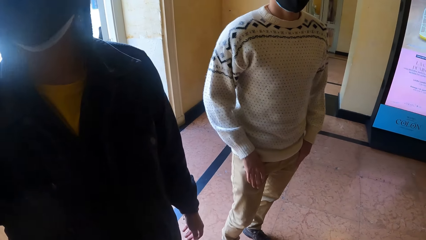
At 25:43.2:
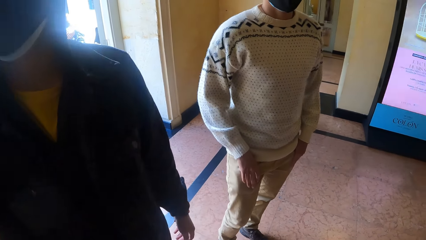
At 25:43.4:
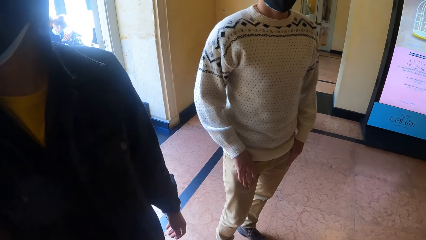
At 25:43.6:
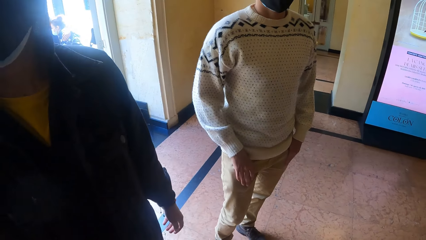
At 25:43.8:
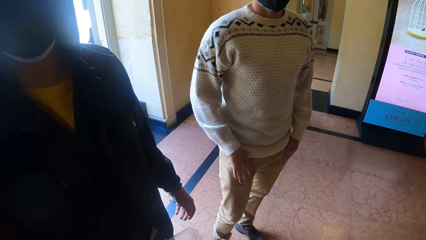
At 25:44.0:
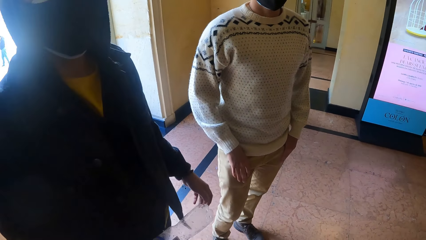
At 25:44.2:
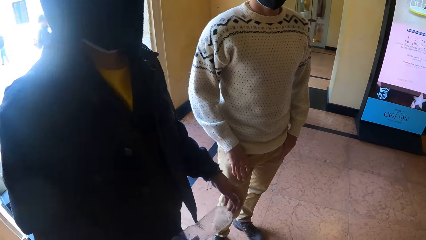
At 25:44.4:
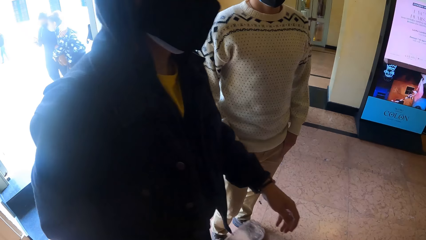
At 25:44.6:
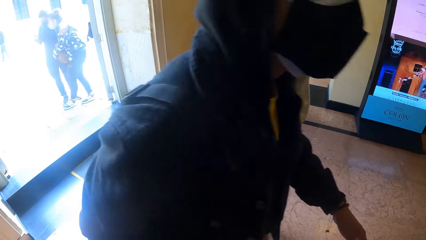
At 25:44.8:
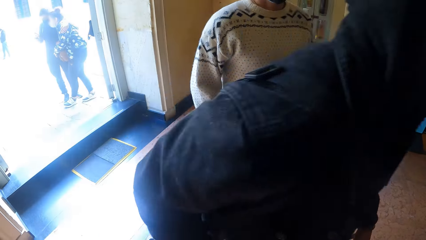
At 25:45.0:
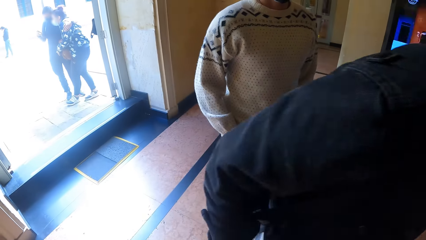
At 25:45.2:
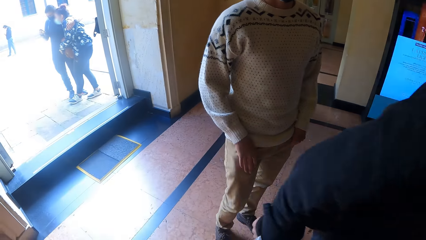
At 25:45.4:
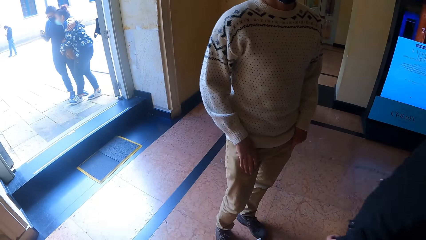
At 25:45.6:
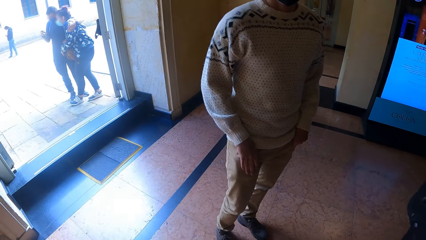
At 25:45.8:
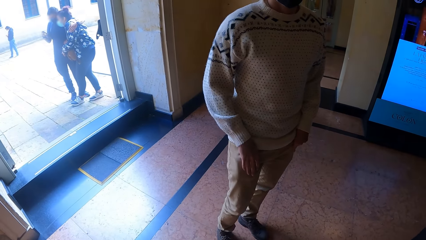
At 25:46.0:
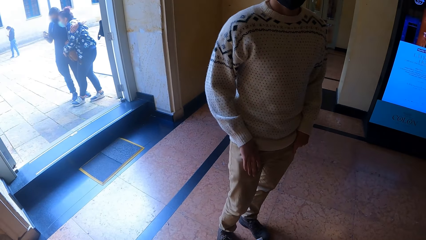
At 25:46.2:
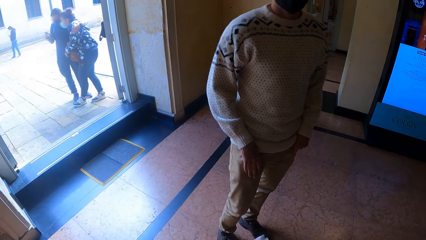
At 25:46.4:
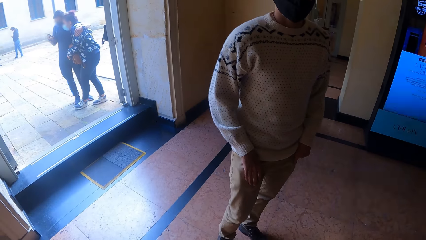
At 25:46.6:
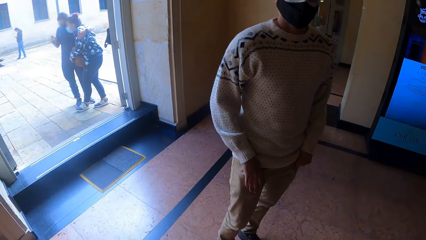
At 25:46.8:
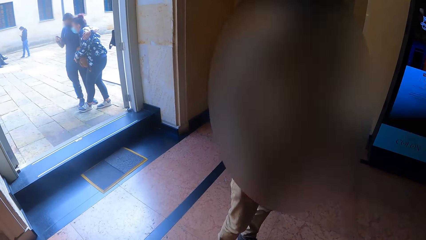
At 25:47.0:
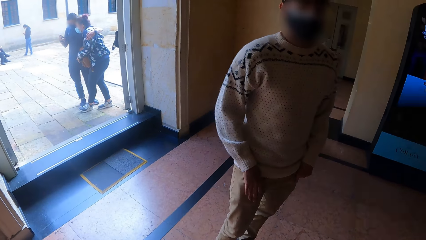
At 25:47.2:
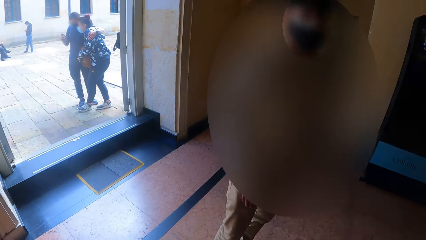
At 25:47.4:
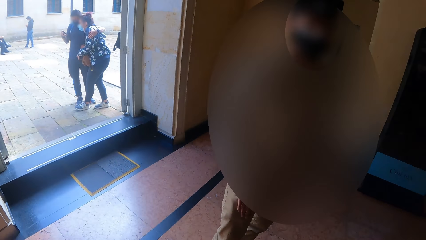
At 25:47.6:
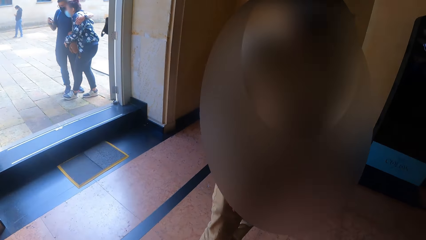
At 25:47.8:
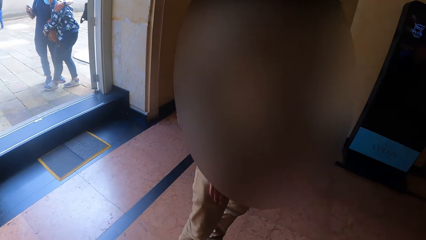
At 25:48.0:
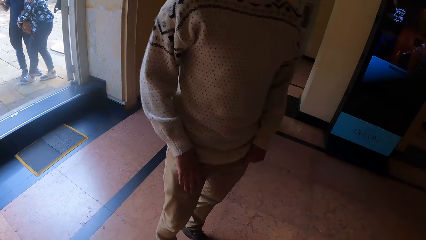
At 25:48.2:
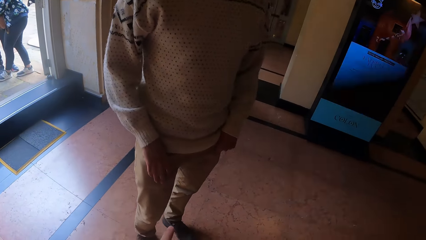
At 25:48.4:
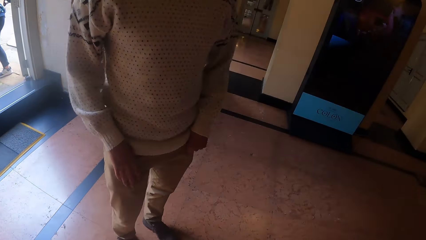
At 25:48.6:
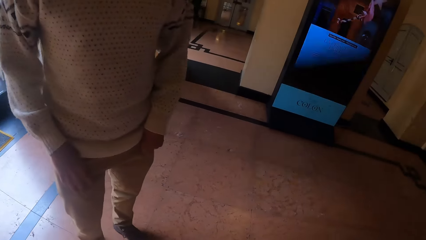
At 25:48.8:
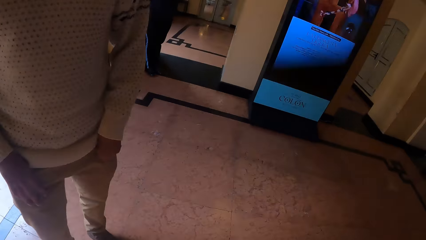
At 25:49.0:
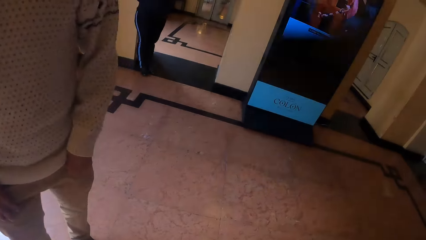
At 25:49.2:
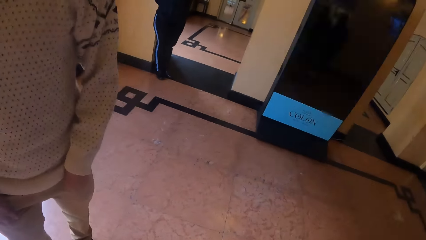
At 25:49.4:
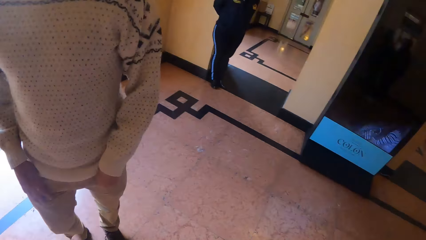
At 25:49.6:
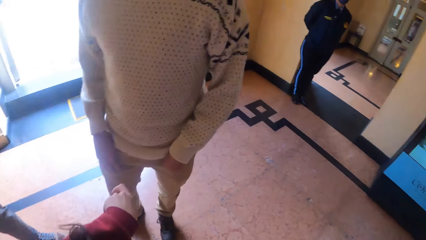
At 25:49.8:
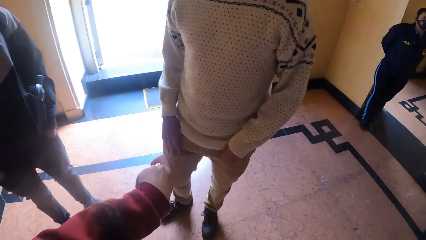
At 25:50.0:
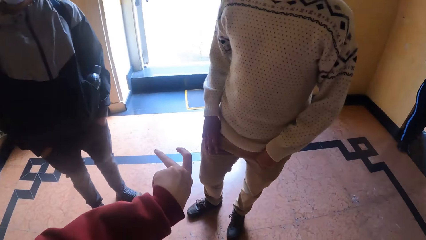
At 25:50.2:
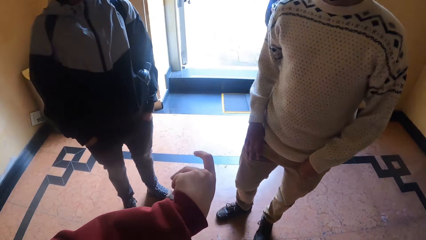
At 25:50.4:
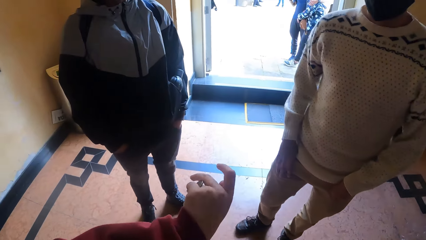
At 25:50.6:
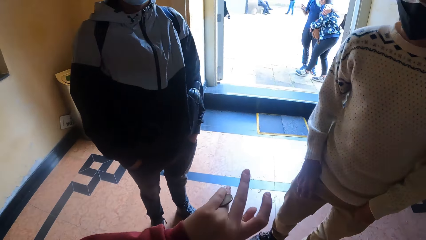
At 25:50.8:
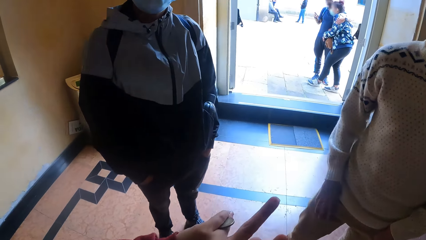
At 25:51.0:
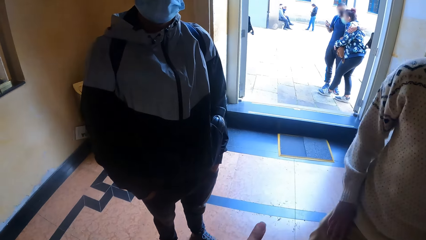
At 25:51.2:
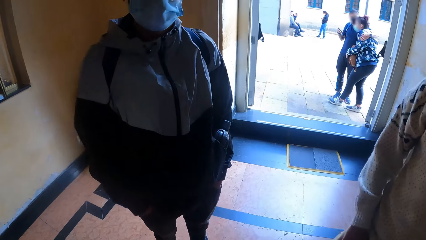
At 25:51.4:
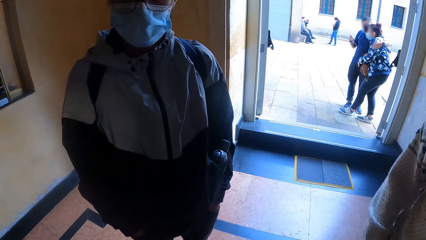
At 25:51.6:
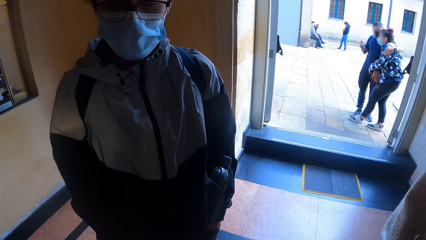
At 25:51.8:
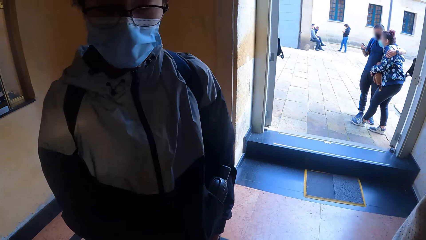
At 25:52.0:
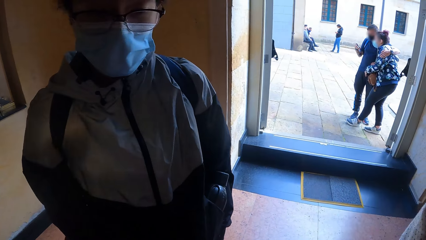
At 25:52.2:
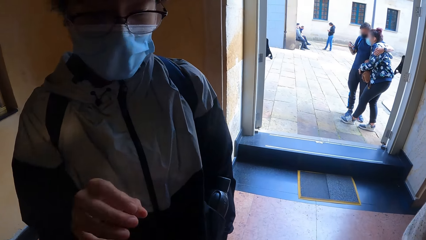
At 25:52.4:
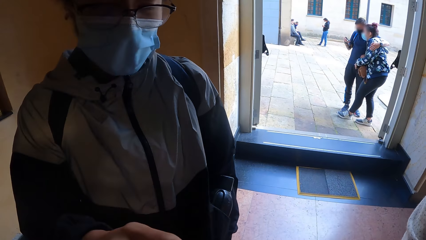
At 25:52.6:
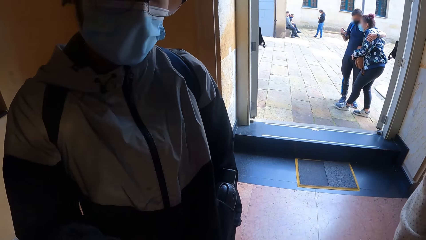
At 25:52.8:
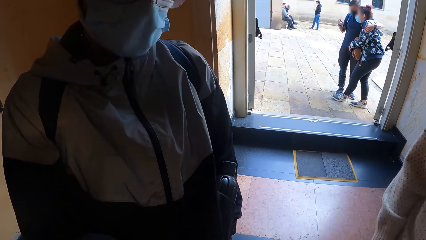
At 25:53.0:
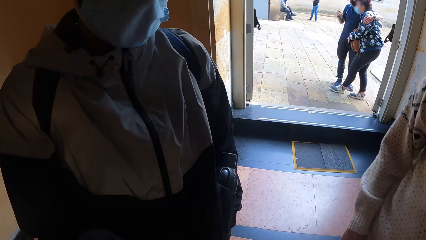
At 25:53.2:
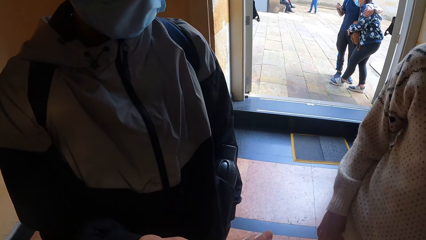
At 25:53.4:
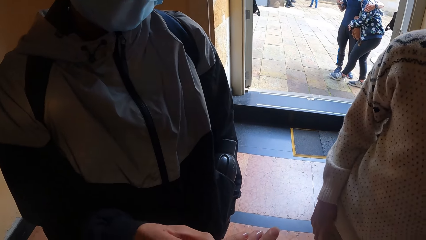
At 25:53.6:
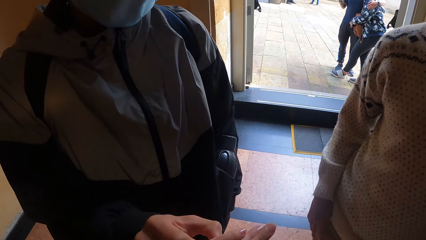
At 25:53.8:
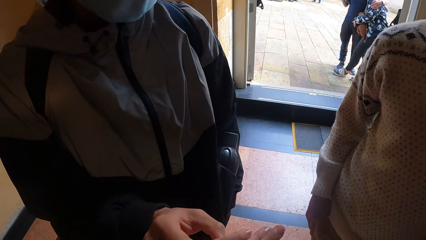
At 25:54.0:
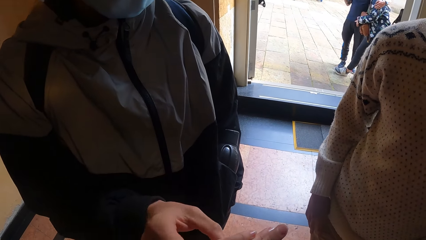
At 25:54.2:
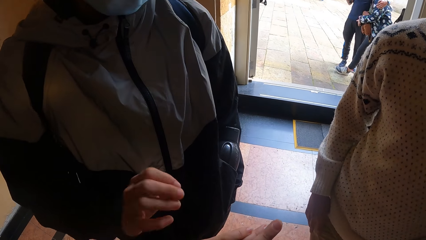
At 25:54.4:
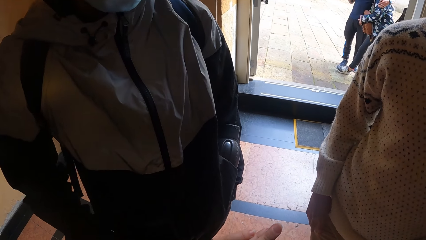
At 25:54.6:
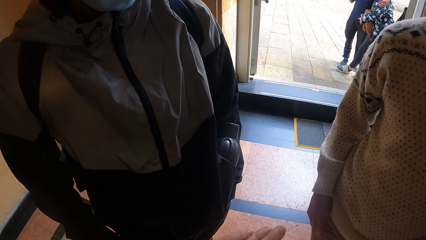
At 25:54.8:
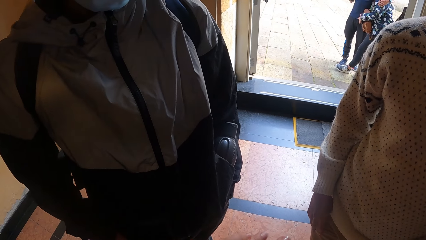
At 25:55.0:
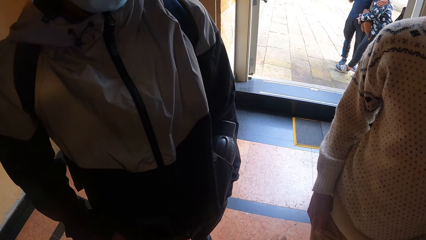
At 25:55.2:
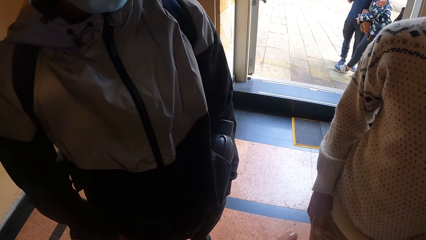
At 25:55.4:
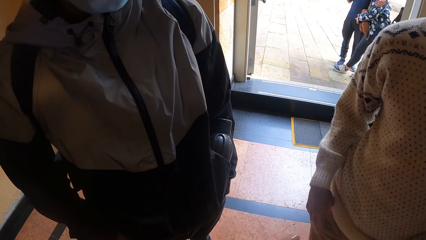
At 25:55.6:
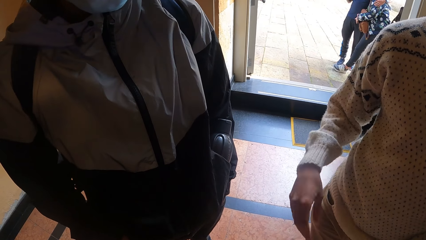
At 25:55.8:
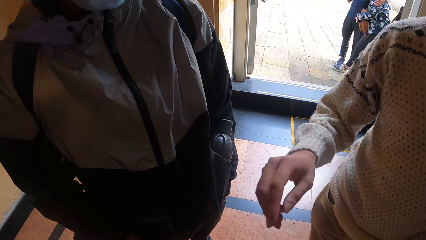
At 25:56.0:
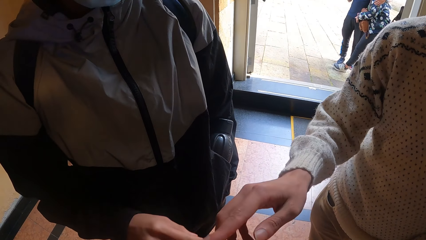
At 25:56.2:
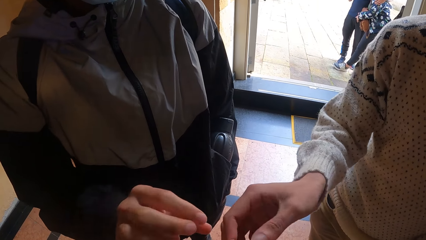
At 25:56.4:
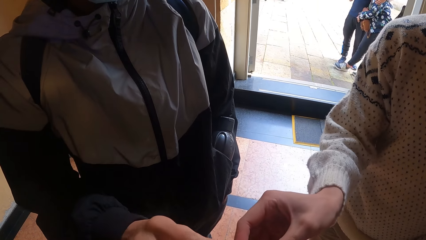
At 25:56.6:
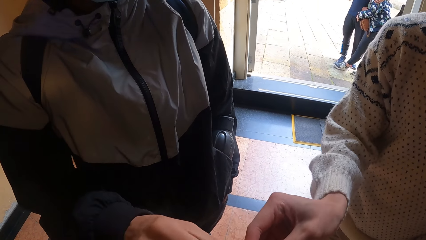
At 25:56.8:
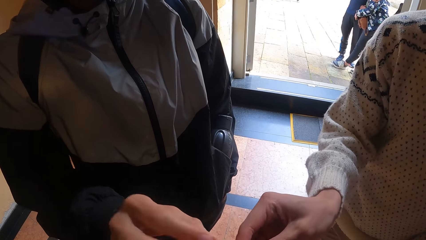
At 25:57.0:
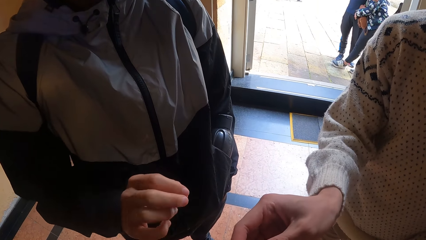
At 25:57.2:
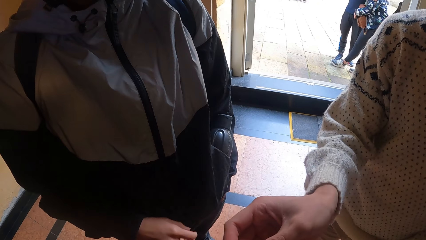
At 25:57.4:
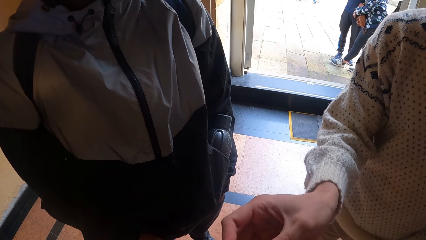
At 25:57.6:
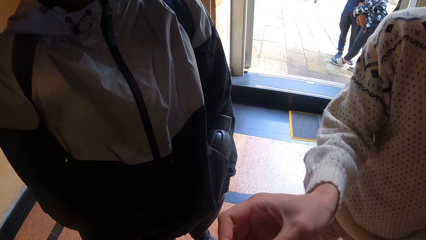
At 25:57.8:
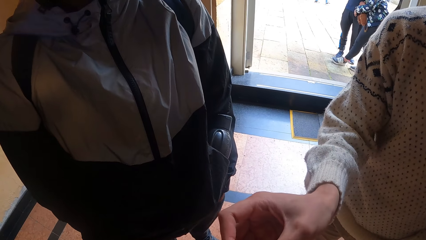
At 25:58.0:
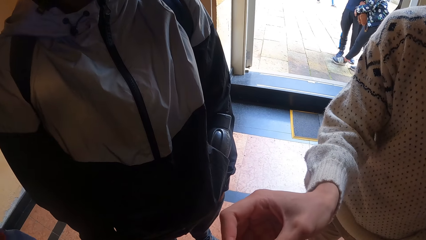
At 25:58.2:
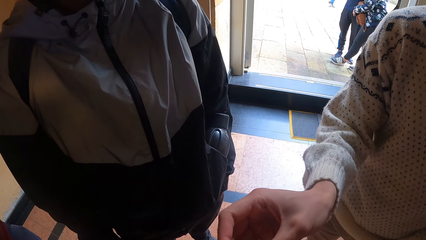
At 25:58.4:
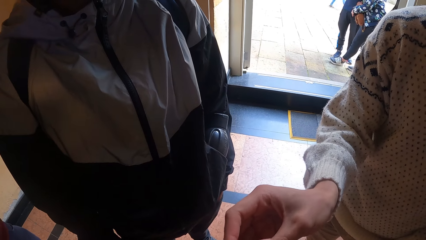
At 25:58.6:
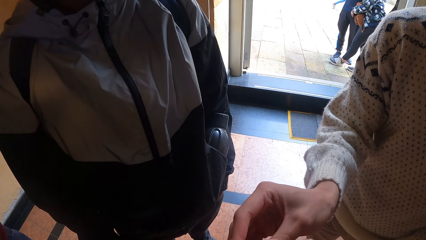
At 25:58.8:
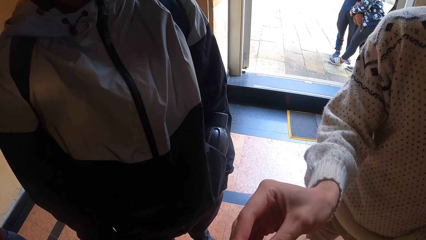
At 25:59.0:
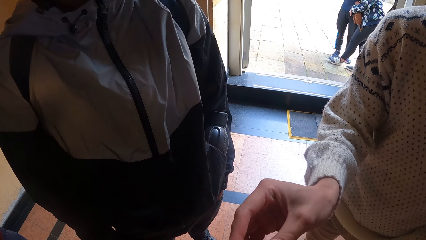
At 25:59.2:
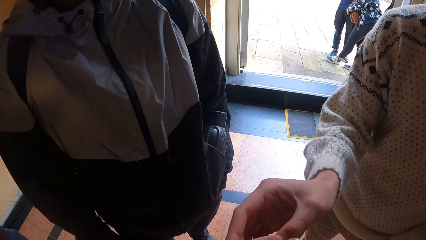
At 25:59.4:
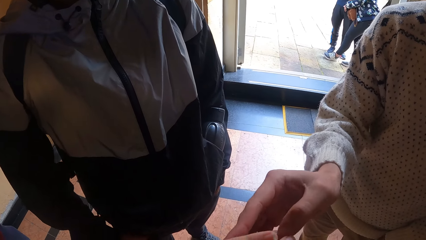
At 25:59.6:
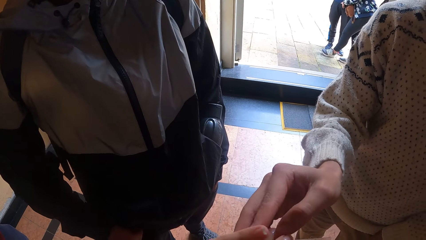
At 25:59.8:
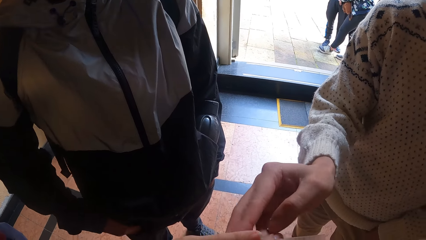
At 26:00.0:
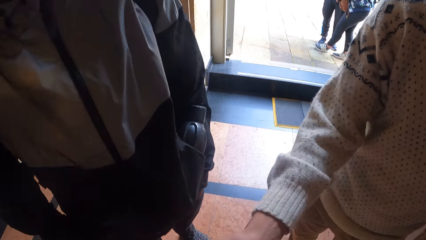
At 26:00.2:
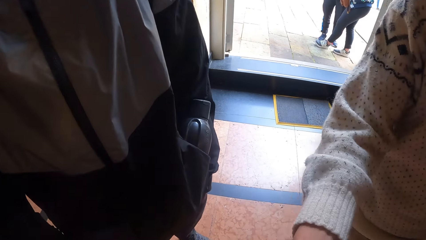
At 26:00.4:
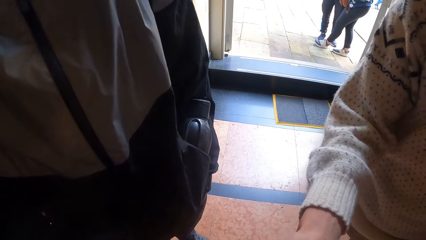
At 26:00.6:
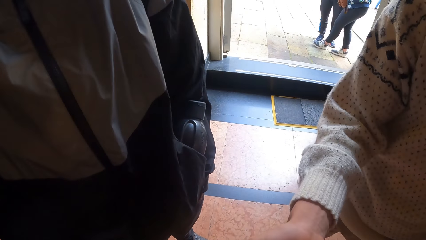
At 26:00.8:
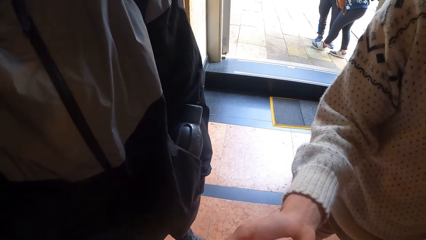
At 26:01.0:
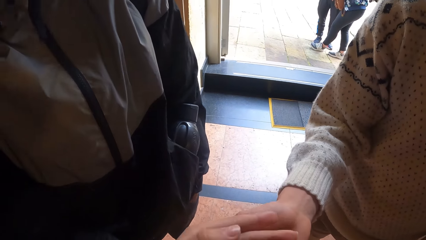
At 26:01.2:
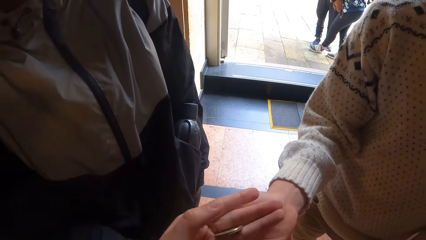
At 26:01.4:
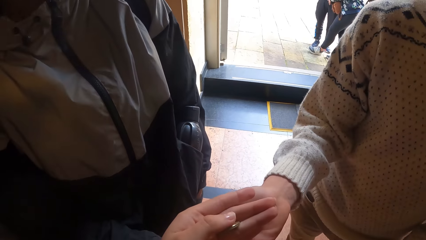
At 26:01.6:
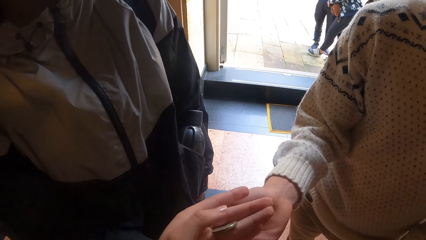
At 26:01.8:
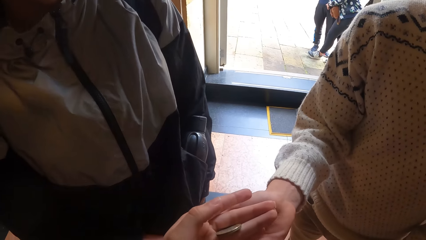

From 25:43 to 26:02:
A man moves away. The camera wearer moves and plays with a coin. Another man touches the coin. He touches the left hand of the camera wearer with his right hand. A third man touches the left hand of the camera wearer with his right hand. The second man touches the left hand of the camera wearer with his right hand. The third man touches the coin.
